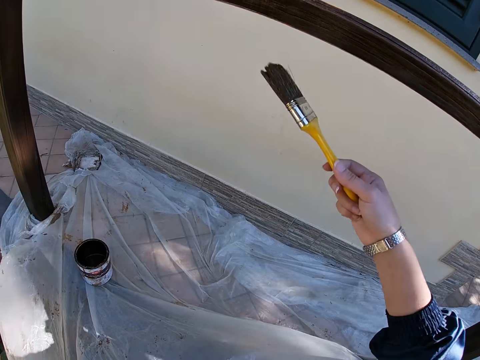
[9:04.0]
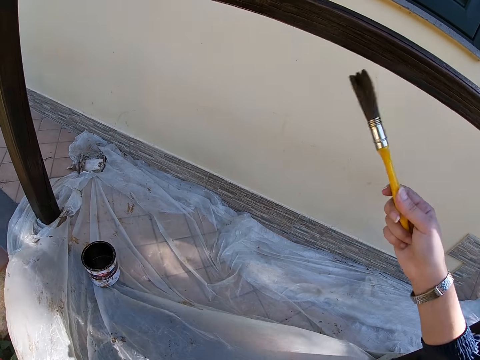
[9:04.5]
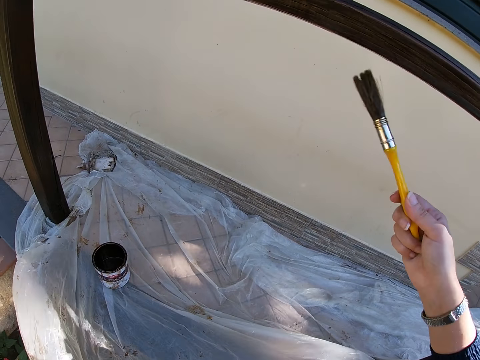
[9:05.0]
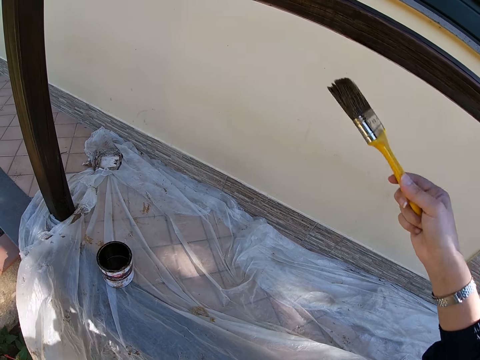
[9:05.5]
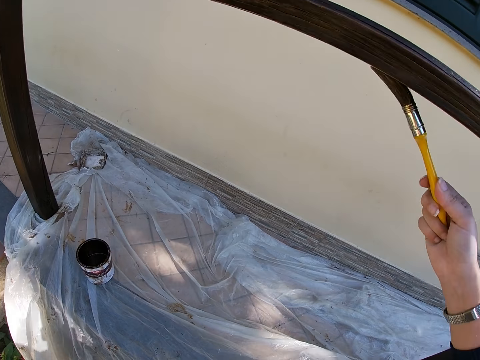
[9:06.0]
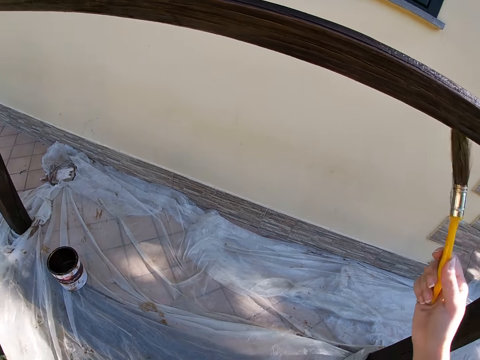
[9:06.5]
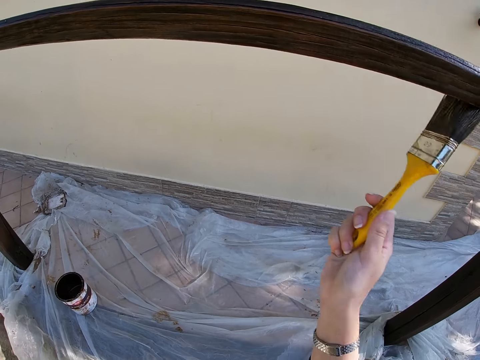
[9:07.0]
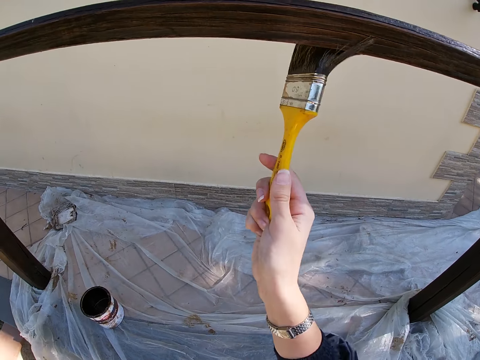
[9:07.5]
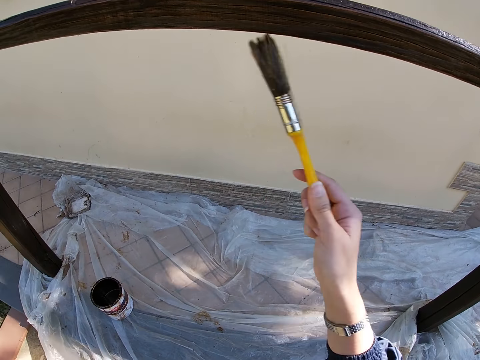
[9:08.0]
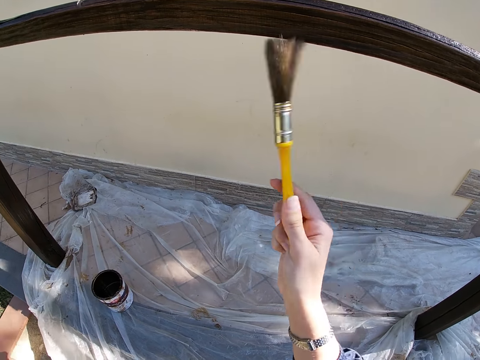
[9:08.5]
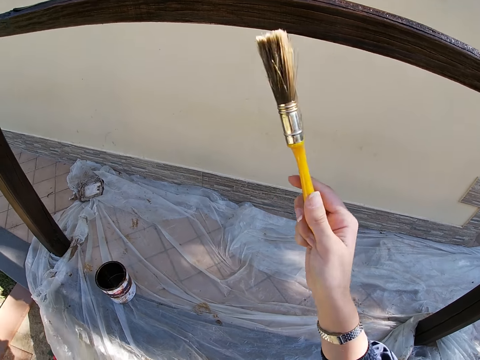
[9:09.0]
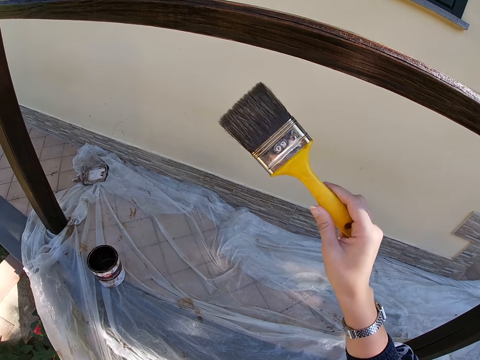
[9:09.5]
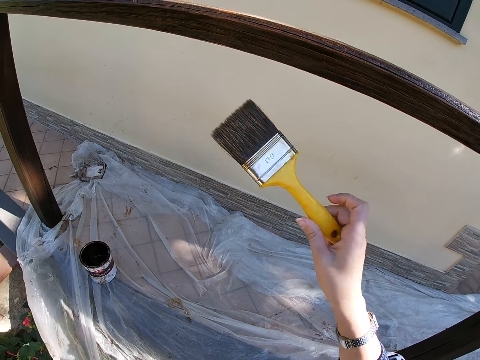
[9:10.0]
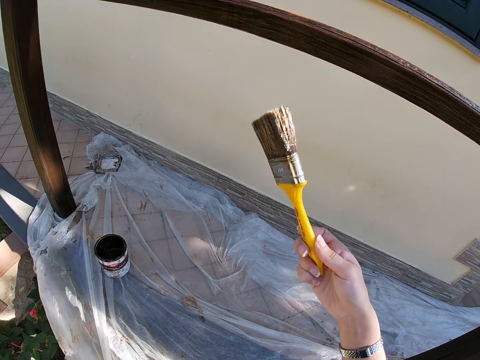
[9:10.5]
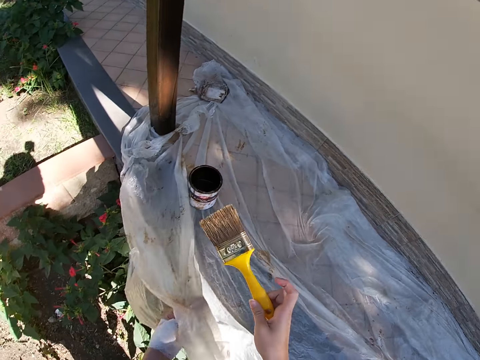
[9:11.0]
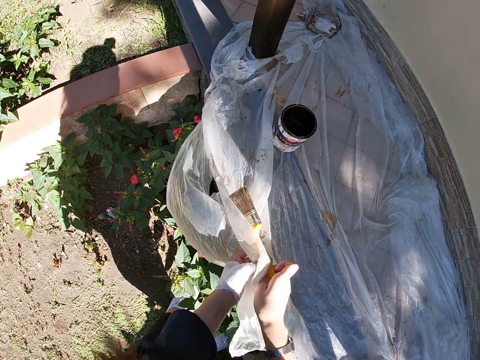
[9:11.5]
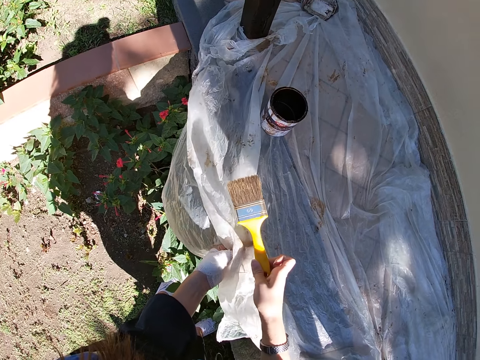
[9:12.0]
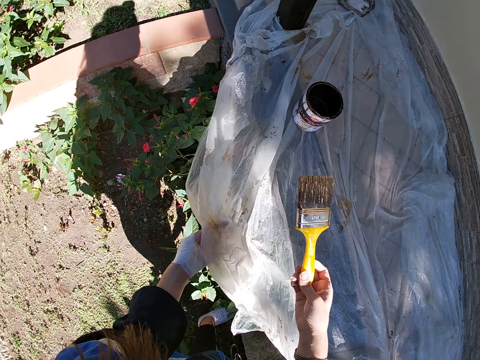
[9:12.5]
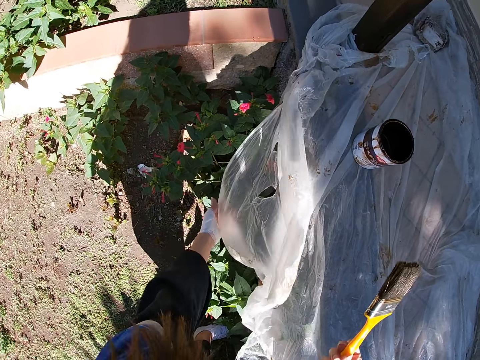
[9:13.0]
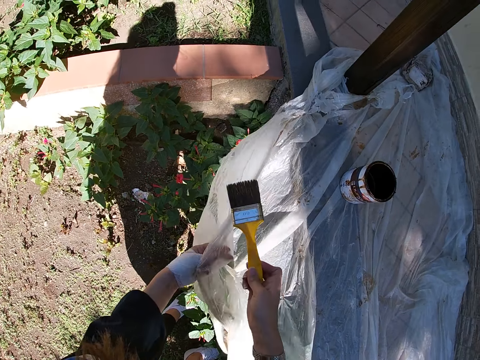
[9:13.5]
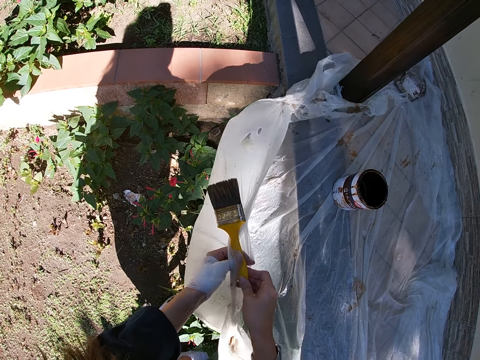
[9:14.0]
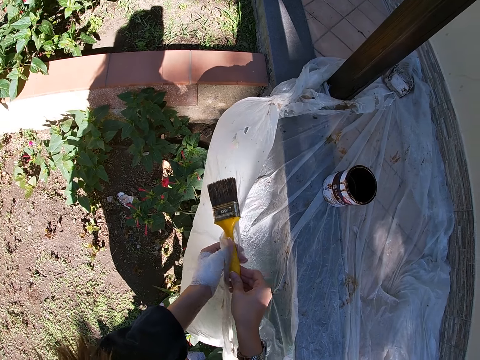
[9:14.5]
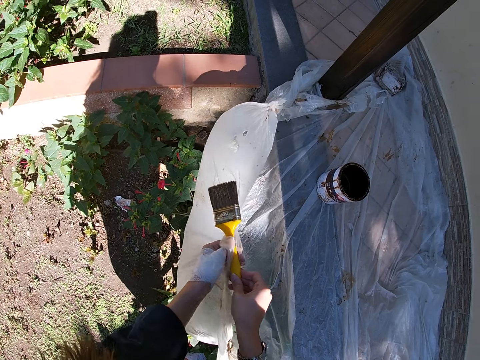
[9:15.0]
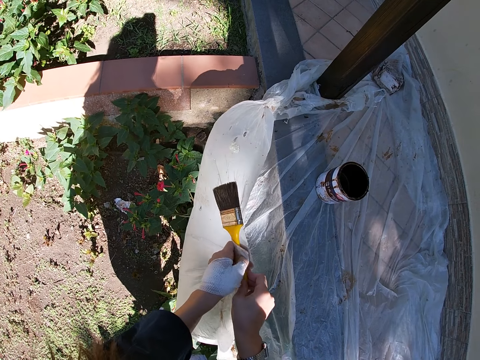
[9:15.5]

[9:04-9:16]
The camera wearer paints the balcony rail with a paint brush. They stop painting the balcony rail. They look at the brush. They clean the paint brush with the nylon on the balcony floor.

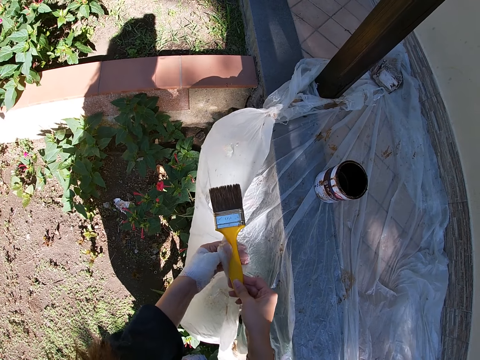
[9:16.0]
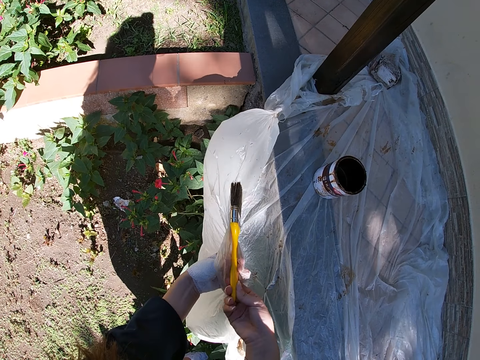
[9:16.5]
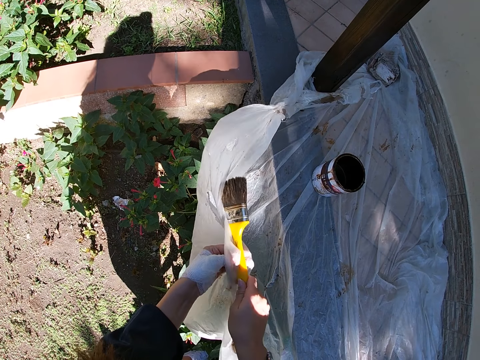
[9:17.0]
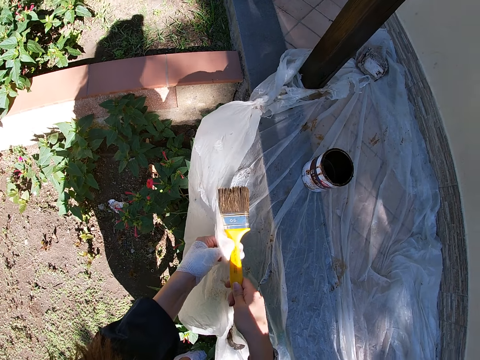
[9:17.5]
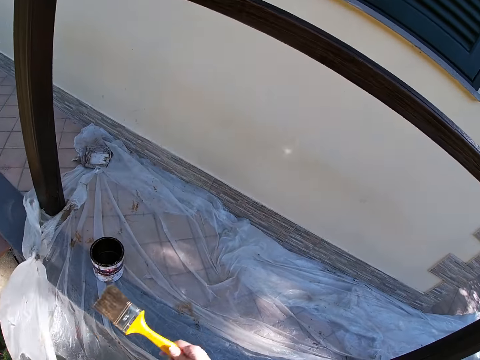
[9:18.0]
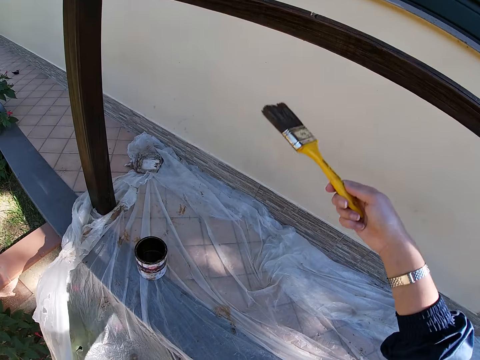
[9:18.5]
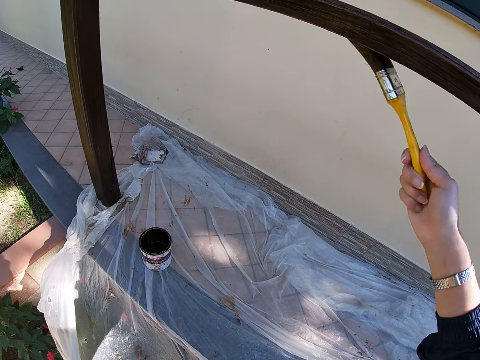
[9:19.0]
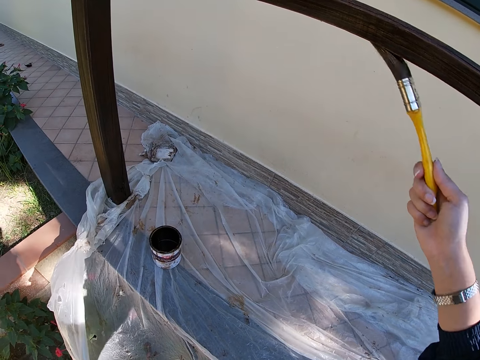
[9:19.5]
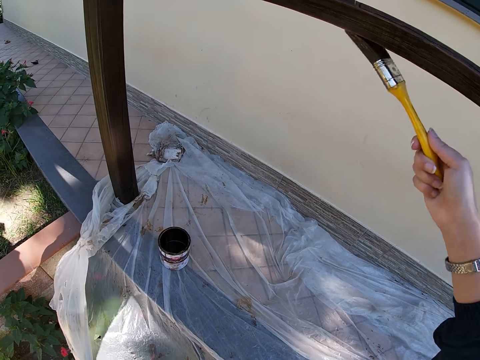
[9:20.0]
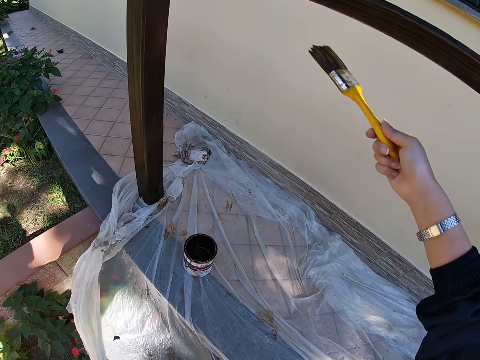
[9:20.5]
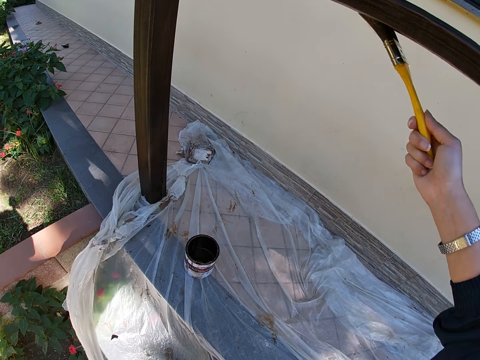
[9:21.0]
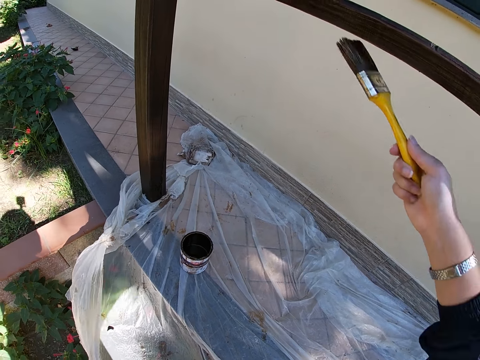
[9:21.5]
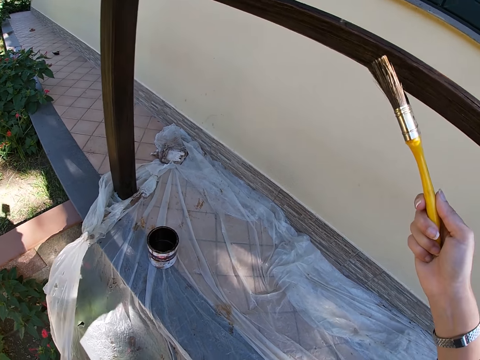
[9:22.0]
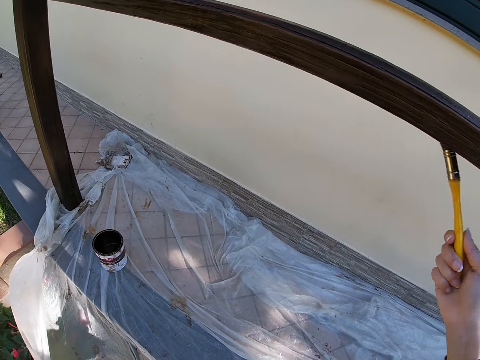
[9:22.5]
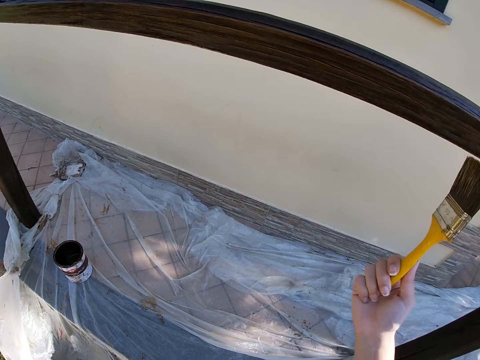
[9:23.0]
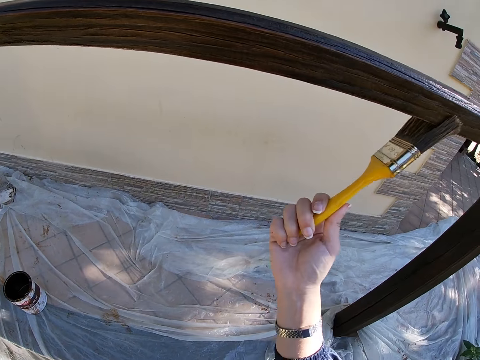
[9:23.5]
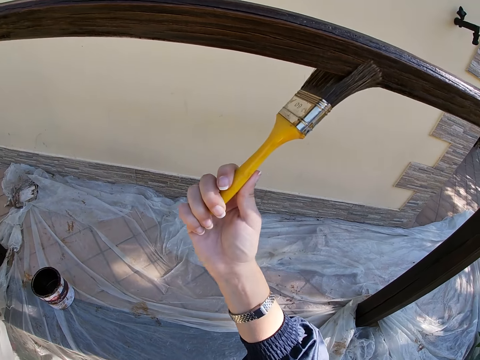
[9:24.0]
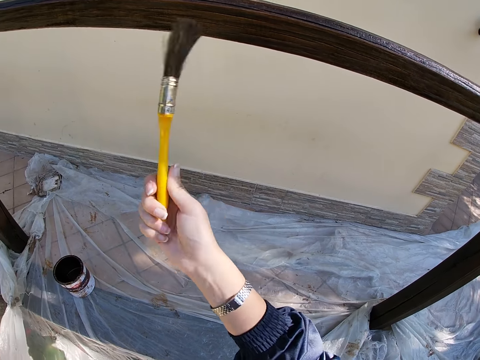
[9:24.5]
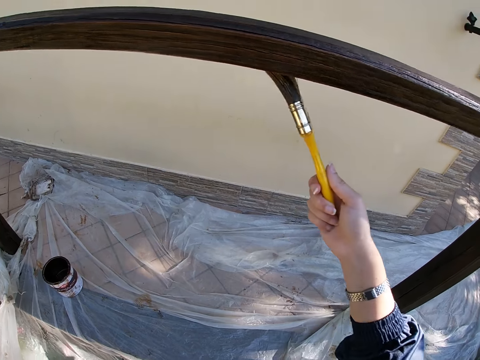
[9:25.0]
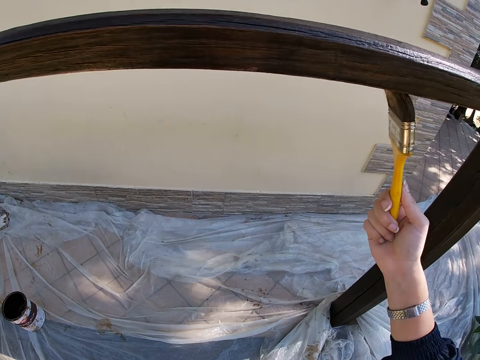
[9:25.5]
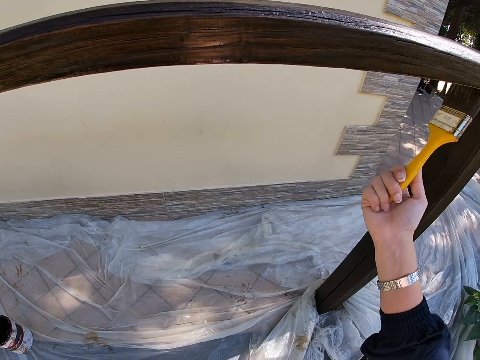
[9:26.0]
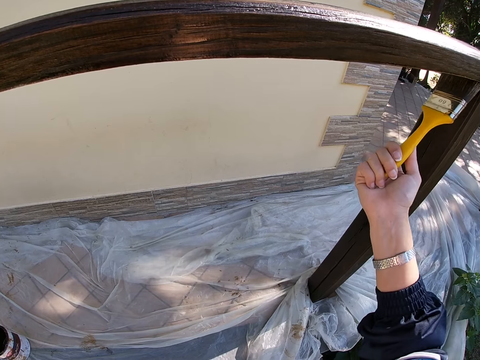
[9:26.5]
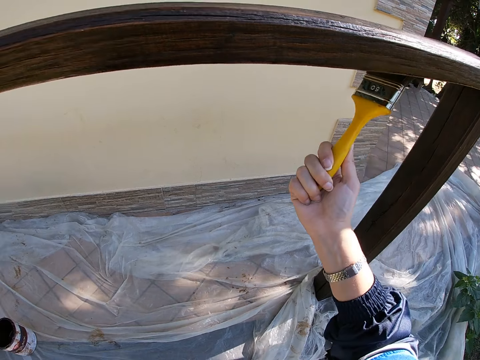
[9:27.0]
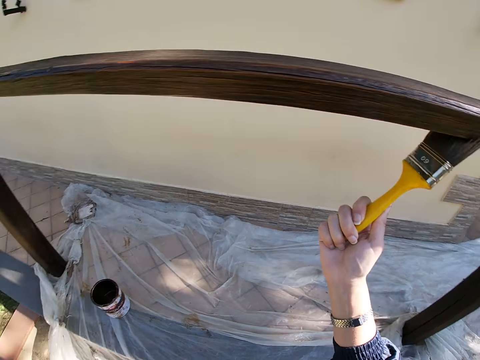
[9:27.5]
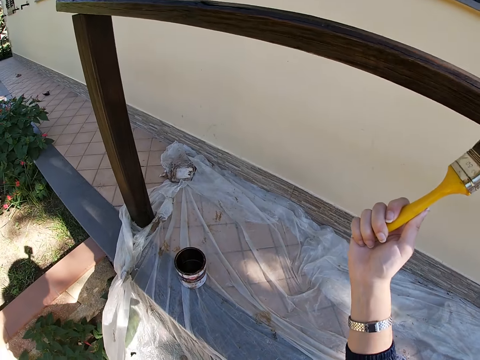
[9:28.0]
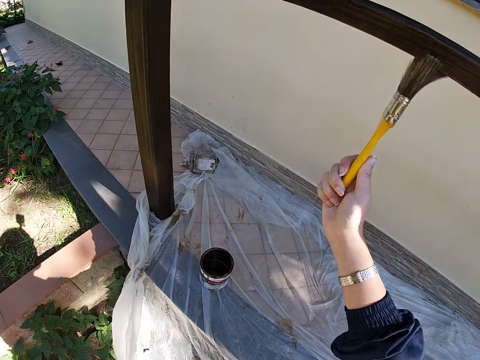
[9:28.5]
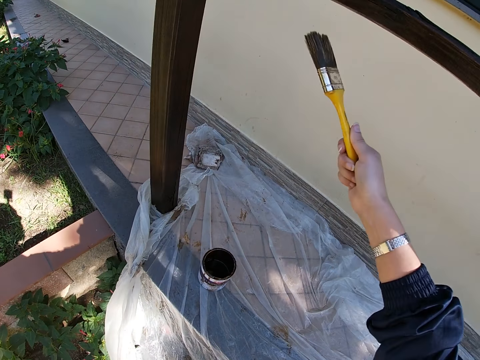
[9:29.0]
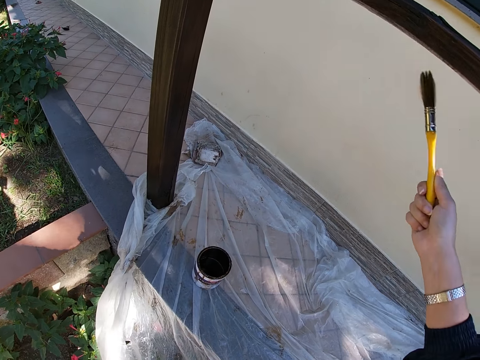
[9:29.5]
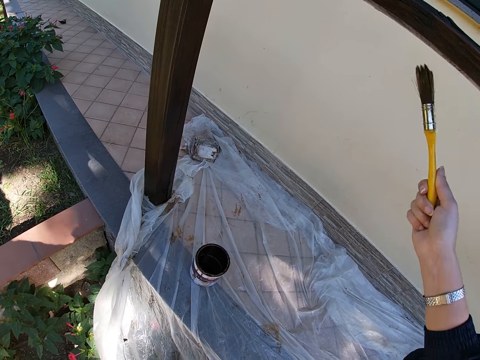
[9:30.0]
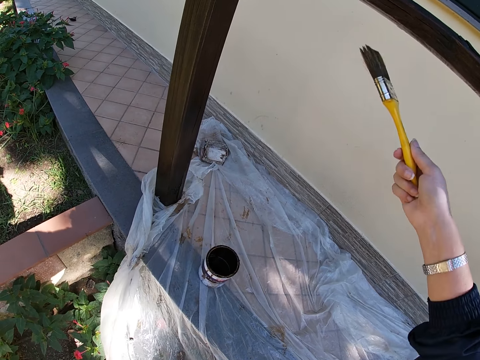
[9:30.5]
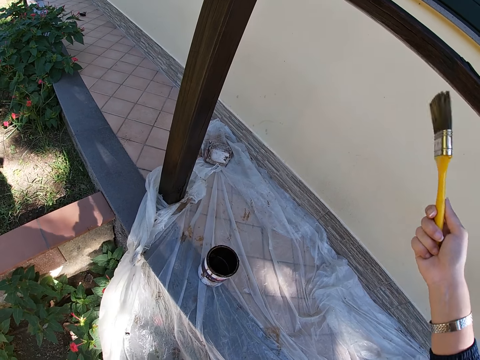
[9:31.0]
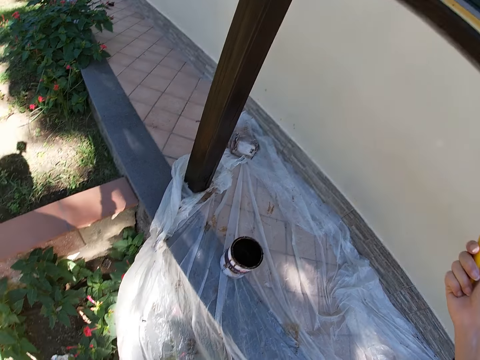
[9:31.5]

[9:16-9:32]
The camera wearer paints the balcony rail with the paint brush.
